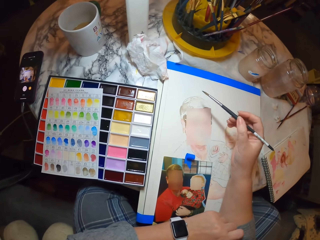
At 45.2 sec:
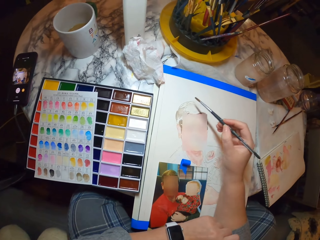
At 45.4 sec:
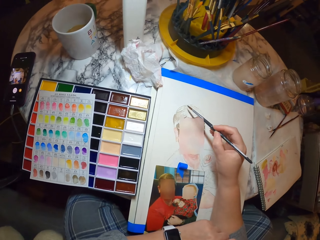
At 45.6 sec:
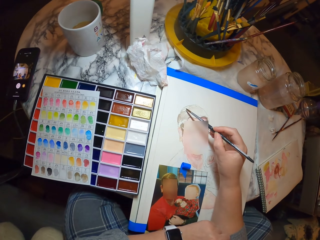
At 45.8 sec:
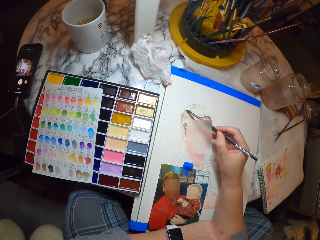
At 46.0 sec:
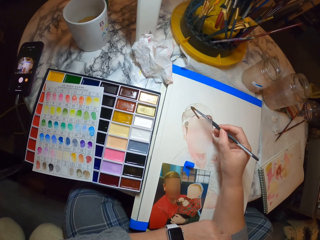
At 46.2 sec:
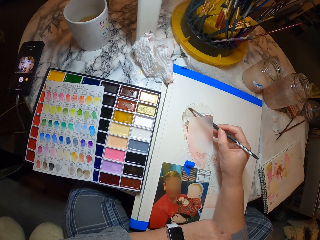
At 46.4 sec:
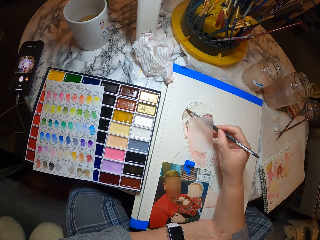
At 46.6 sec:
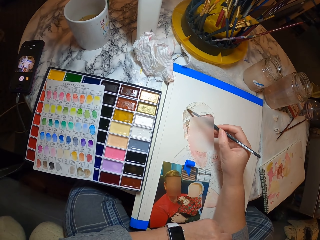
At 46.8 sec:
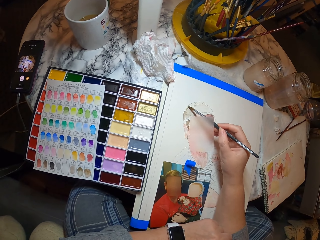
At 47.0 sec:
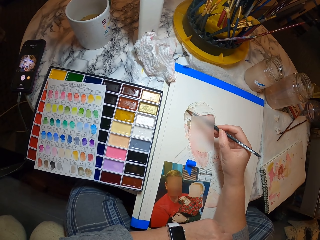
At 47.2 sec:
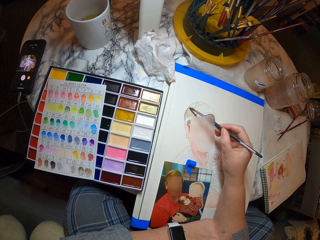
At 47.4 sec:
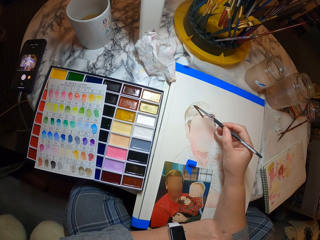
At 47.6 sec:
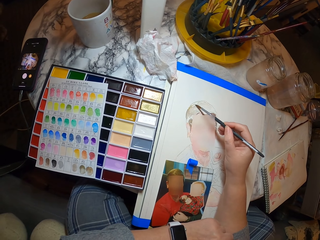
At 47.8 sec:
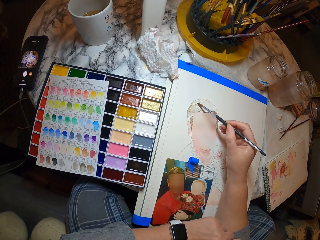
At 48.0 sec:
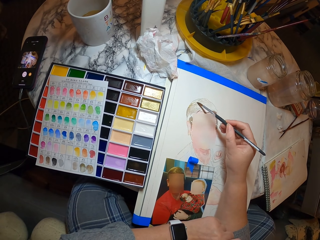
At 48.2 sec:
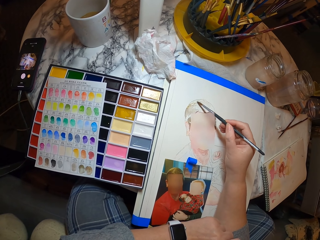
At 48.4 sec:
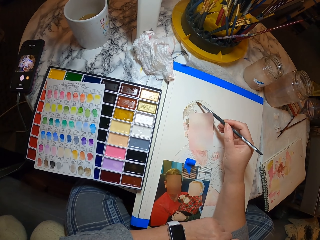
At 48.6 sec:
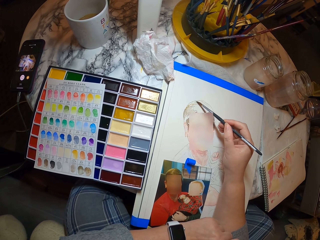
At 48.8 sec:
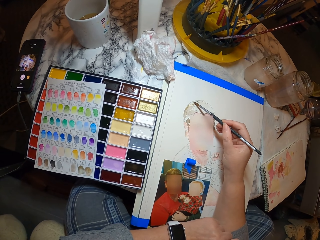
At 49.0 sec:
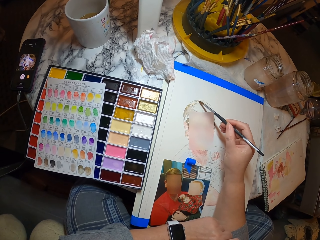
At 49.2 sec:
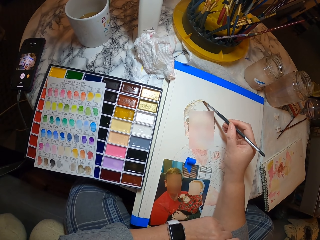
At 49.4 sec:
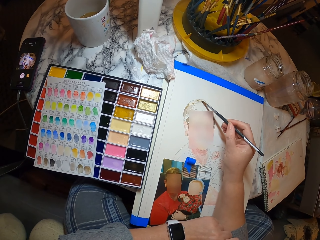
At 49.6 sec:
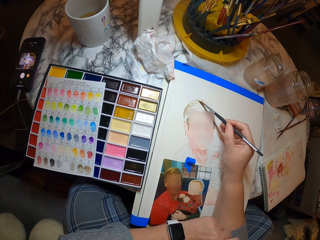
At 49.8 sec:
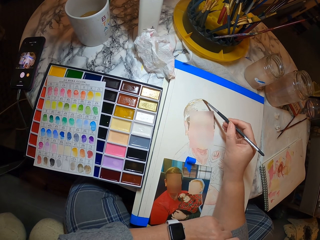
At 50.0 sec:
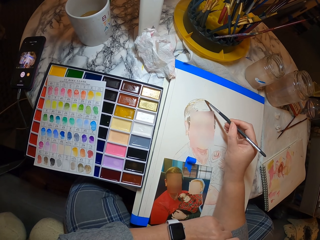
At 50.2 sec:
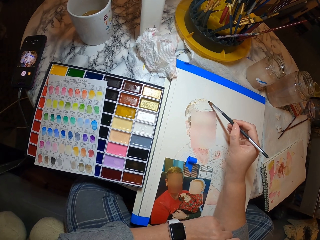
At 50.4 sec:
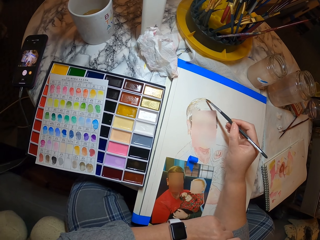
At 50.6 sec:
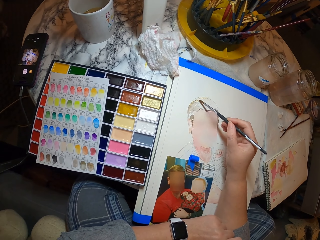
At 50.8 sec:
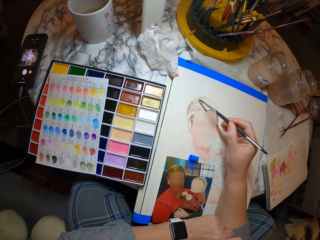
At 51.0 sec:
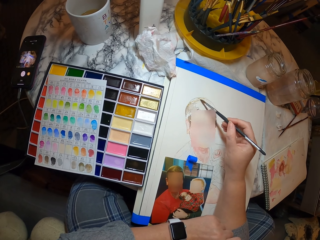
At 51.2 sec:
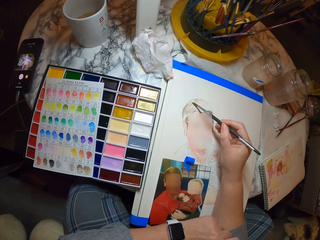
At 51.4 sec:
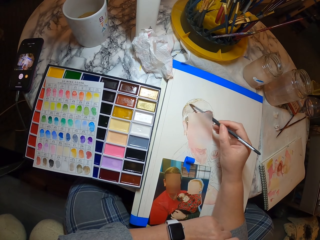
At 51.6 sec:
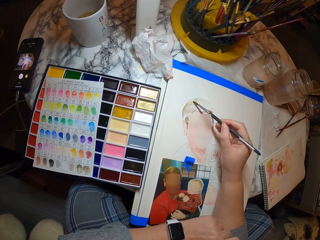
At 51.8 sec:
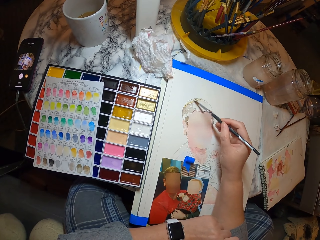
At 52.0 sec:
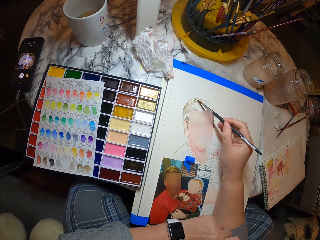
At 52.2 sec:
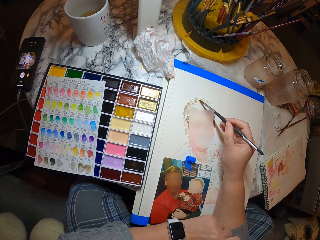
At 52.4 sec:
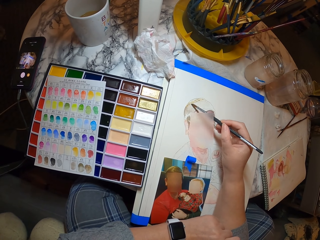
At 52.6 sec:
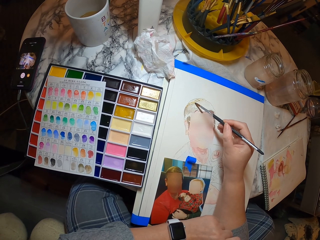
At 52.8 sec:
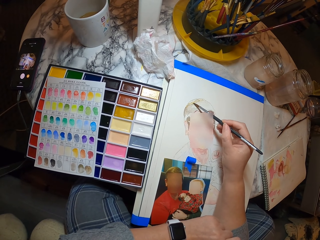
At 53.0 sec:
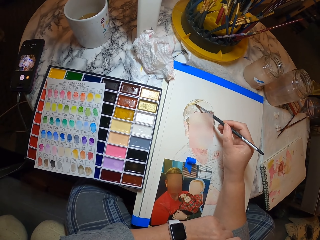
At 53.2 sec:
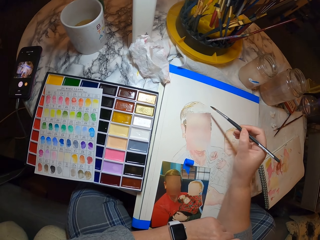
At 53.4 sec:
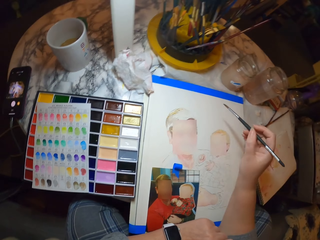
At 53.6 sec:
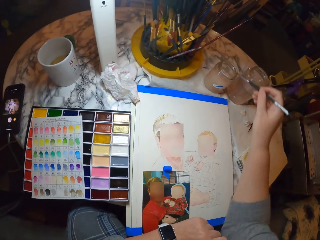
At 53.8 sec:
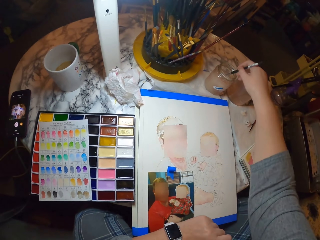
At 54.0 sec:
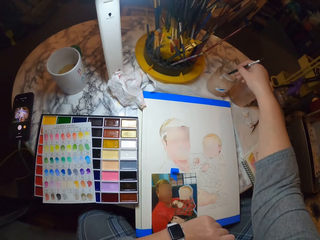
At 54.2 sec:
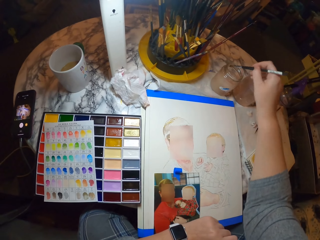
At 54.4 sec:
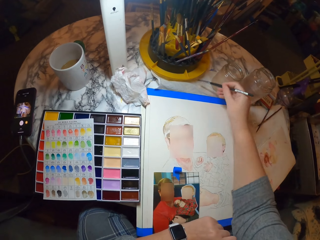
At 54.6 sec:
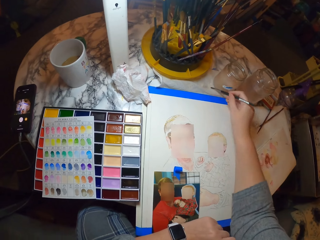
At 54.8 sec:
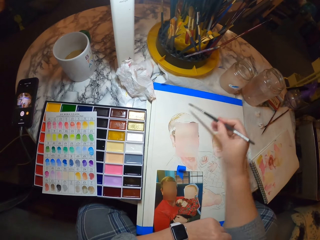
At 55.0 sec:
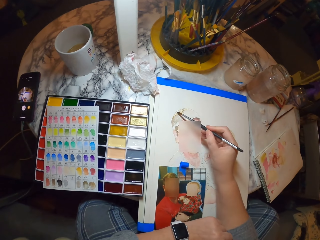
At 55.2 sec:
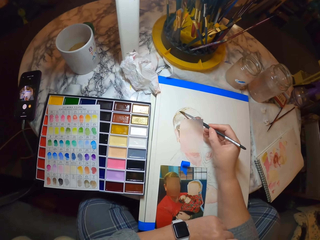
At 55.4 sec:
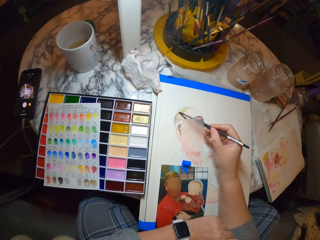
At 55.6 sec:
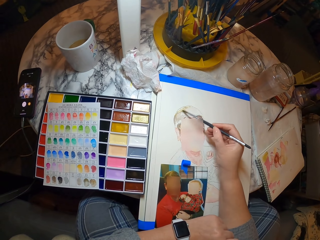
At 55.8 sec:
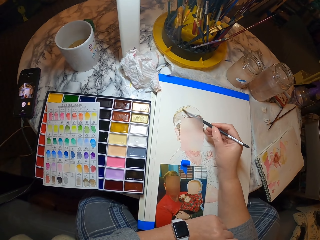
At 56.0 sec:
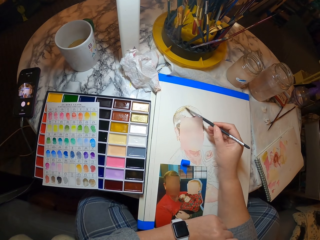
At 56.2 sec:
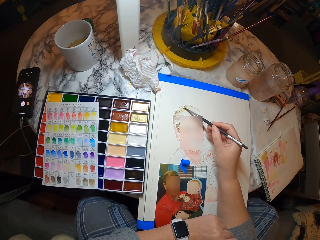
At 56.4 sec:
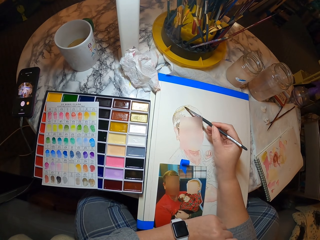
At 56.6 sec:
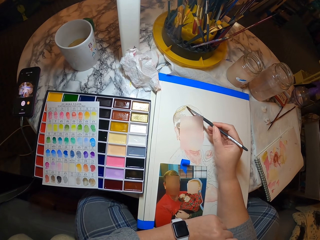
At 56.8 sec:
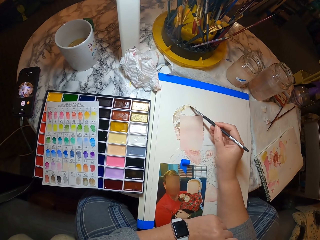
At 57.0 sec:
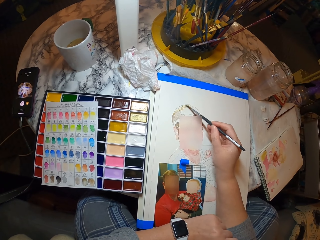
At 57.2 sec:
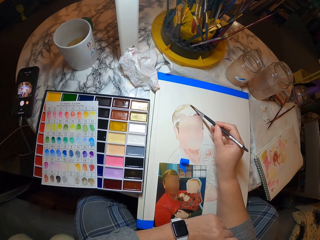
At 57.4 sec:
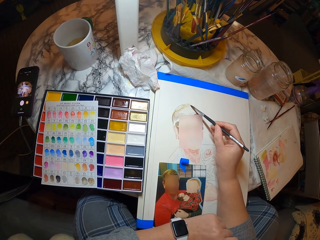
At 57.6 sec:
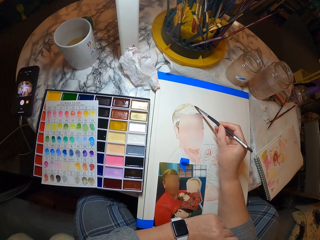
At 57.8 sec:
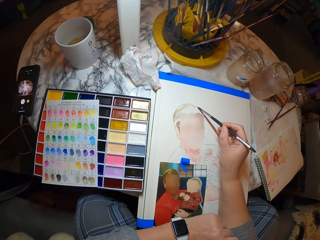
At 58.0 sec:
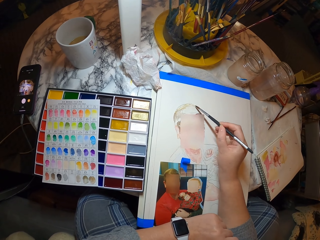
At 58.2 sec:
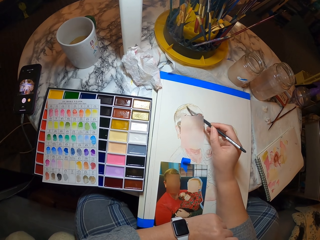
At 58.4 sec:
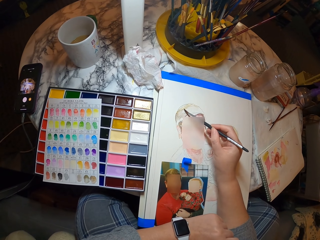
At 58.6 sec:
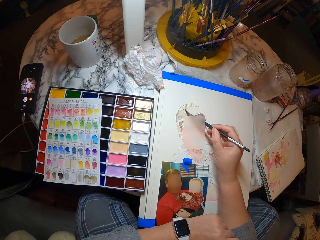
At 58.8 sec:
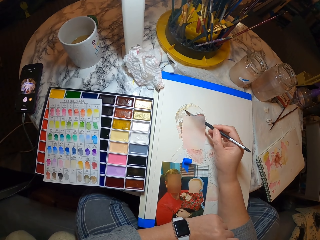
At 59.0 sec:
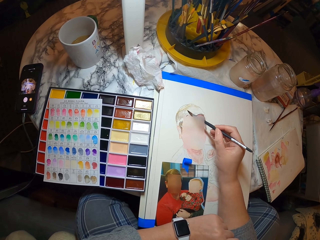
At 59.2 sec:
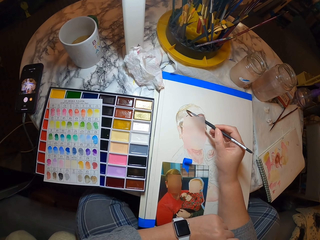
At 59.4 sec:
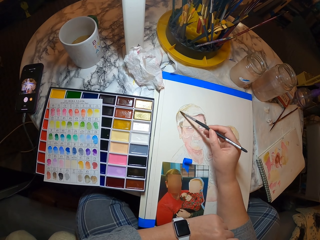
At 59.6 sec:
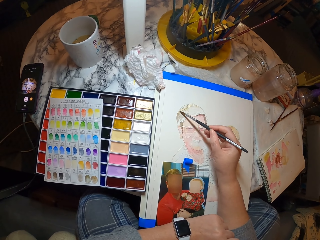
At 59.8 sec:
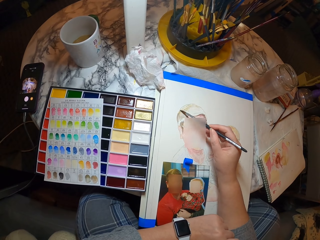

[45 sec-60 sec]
The camera wearer paints the drawing. They clean the painting brush. They dip the brush in water. They paint the drawing.

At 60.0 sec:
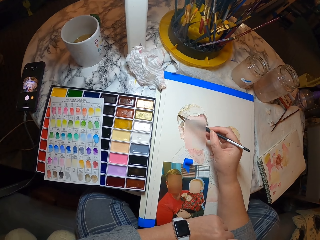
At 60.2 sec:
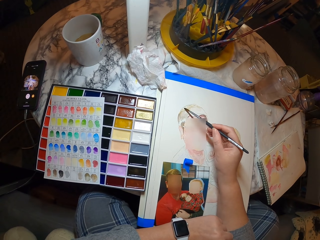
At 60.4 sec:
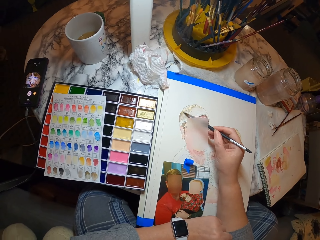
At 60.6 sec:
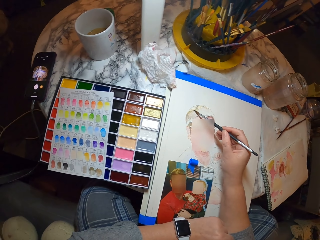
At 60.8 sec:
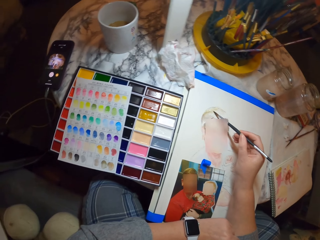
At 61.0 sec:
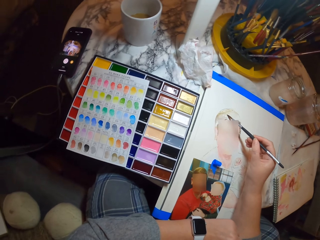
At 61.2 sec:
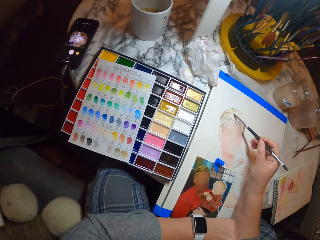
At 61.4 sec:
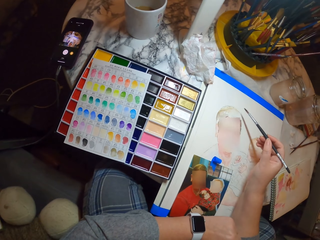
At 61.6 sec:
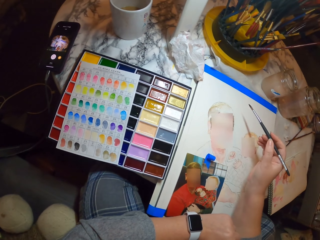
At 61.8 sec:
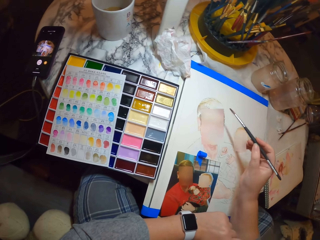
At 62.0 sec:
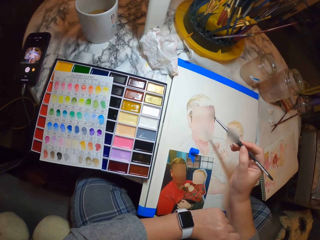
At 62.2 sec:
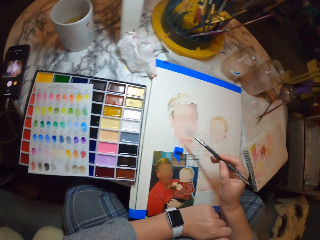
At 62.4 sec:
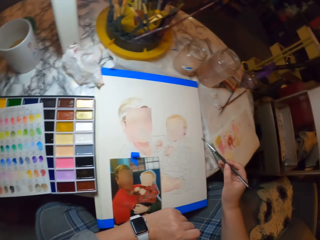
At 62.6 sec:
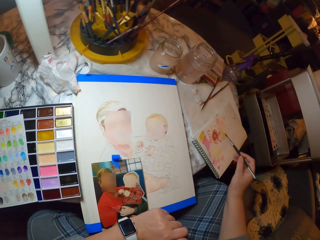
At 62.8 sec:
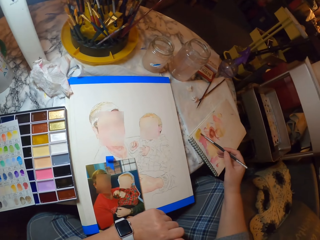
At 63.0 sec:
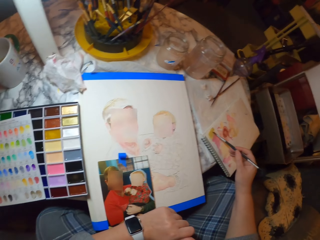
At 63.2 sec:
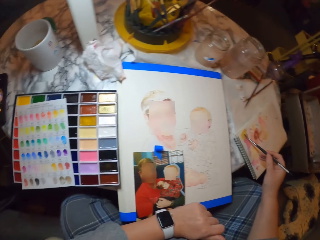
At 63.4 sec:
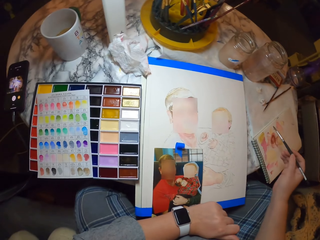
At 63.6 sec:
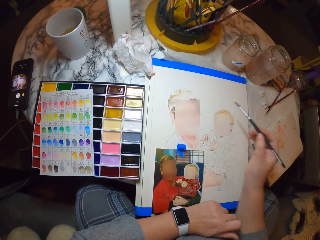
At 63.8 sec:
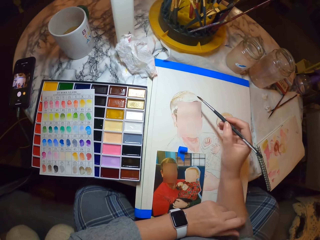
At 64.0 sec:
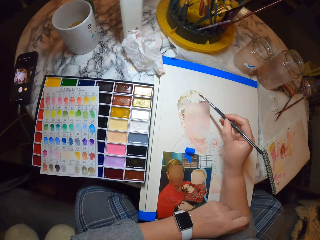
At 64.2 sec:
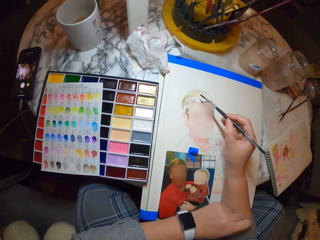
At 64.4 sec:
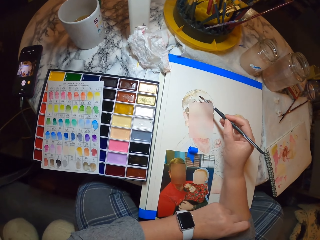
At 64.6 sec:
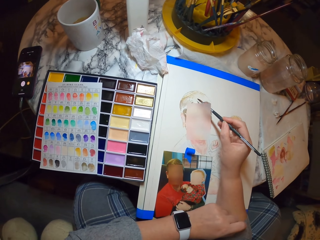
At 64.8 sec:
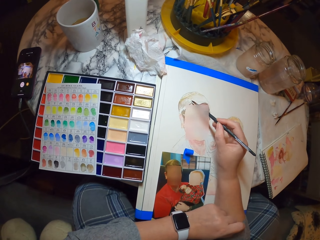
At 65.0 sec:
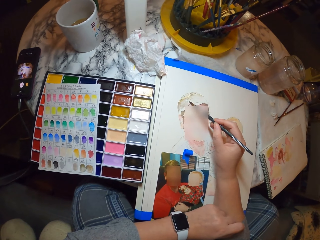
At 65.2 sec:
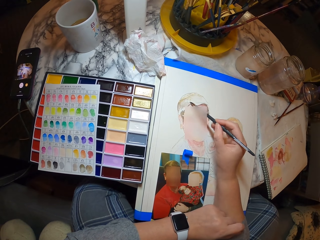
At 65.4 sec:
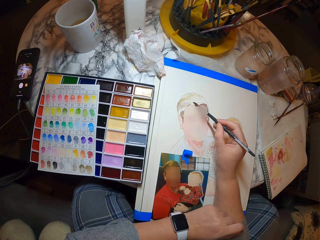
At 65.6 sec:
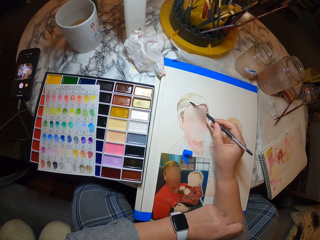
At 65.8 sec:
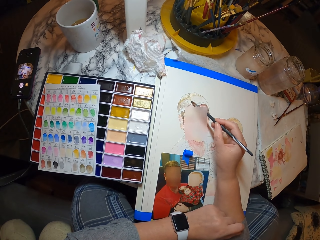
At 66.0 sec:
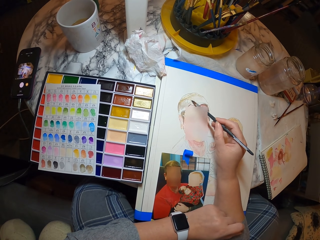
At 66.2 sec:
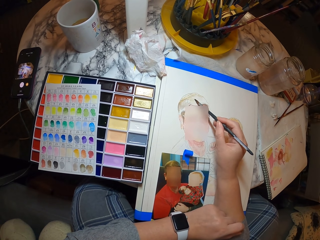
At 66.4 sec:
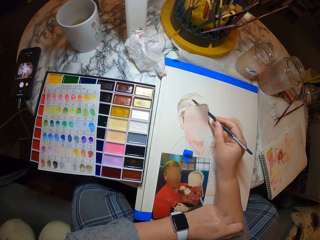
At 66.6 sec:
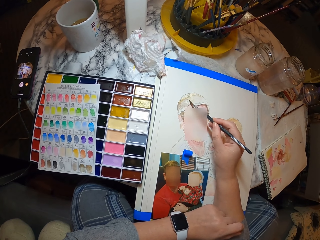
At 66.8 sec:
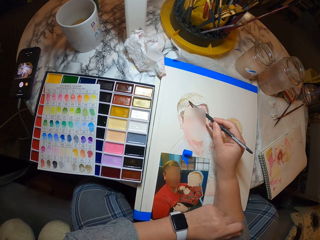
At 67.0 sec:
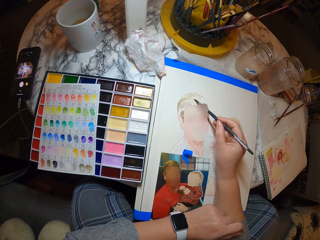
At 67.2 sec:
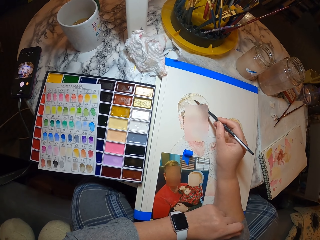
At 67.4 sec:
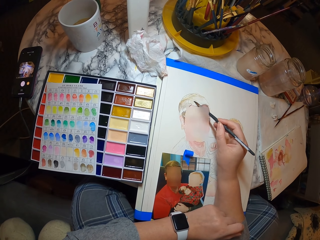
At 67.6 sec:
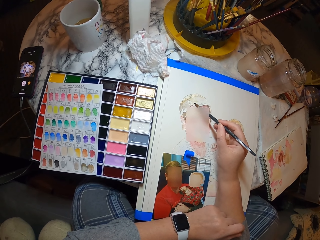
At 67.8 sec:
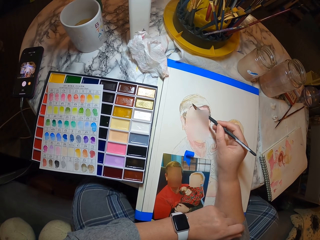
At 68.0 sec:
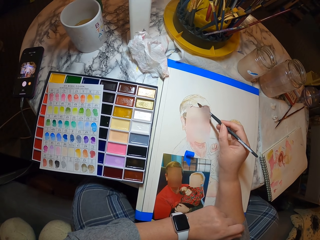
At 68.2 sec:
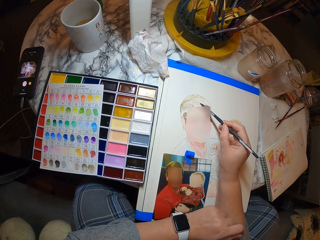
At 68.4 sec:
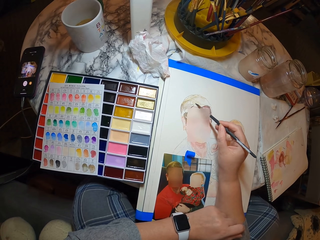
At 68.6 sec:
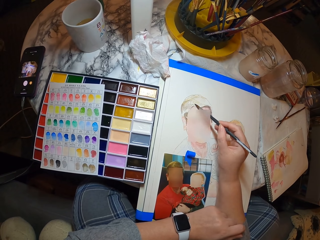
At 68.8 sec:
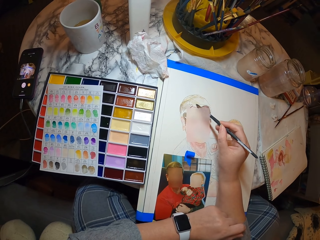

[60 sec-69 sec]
The camera wearer rubs the brush on the paper. They paint the drawing.
